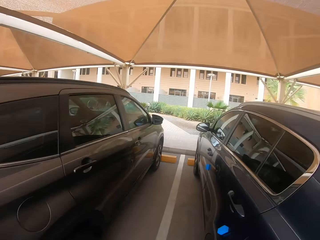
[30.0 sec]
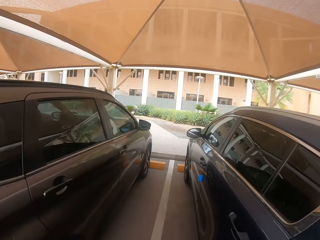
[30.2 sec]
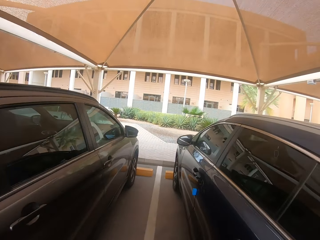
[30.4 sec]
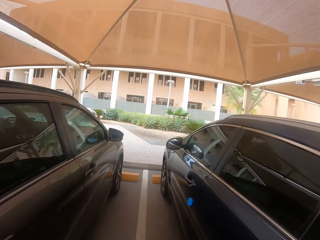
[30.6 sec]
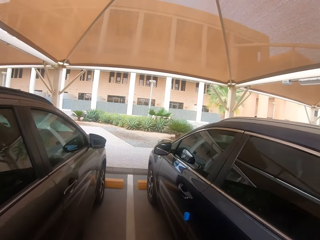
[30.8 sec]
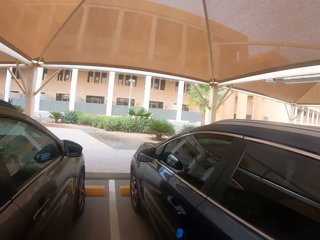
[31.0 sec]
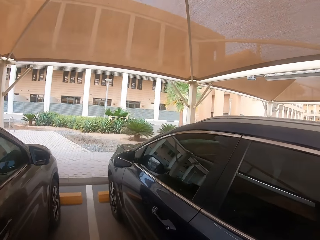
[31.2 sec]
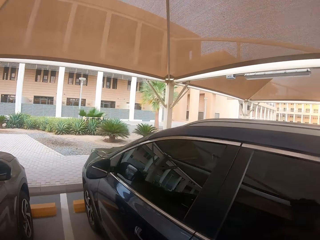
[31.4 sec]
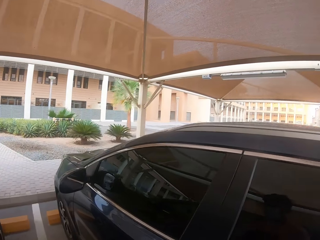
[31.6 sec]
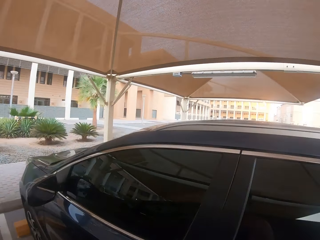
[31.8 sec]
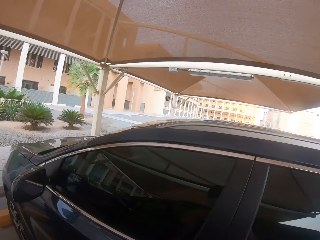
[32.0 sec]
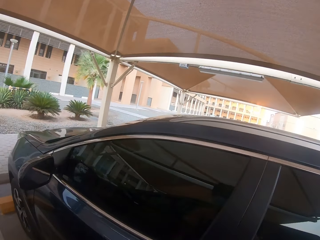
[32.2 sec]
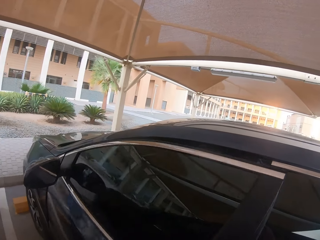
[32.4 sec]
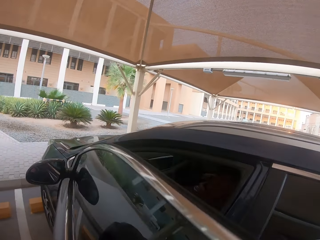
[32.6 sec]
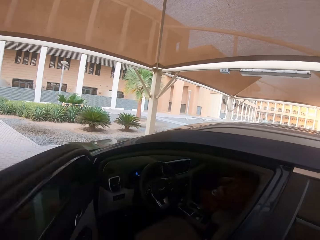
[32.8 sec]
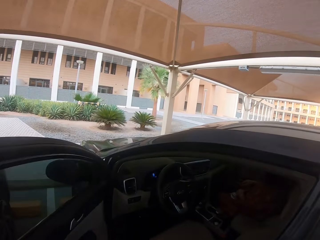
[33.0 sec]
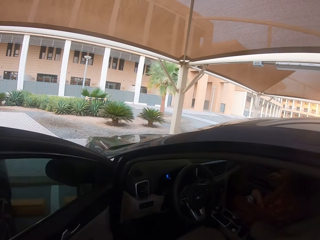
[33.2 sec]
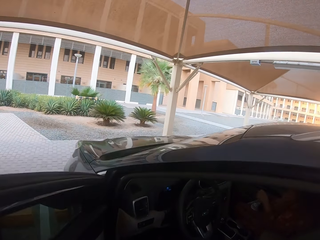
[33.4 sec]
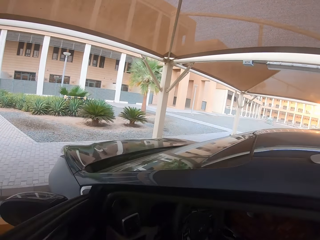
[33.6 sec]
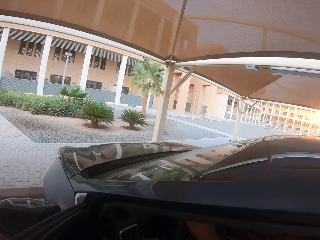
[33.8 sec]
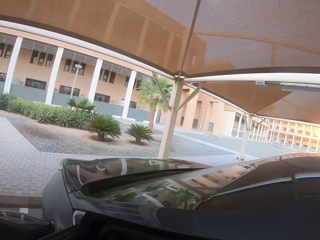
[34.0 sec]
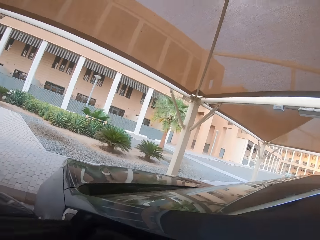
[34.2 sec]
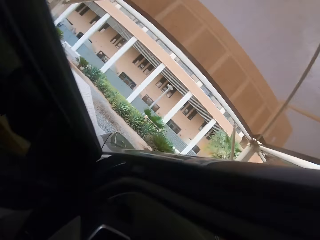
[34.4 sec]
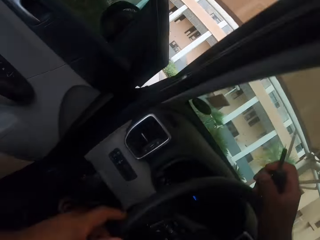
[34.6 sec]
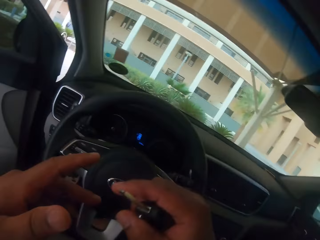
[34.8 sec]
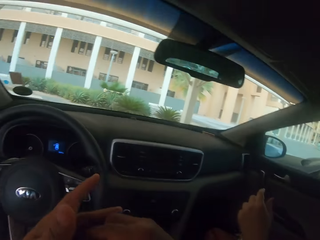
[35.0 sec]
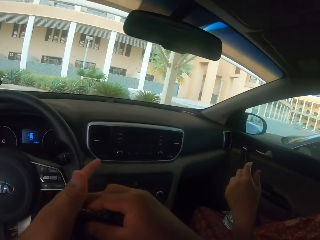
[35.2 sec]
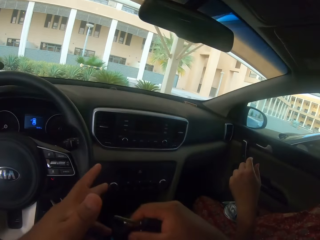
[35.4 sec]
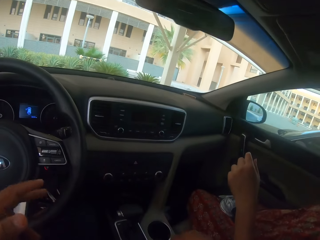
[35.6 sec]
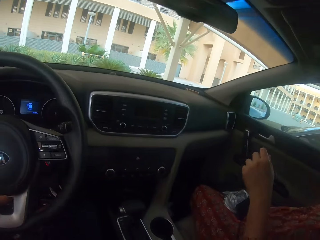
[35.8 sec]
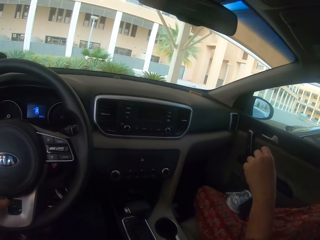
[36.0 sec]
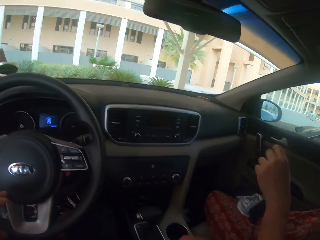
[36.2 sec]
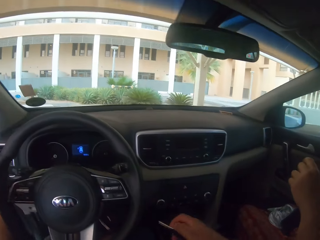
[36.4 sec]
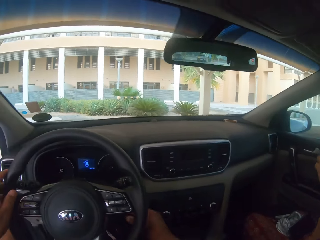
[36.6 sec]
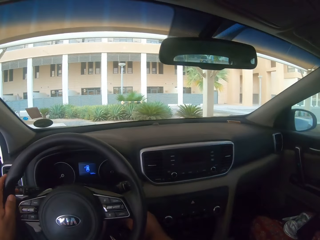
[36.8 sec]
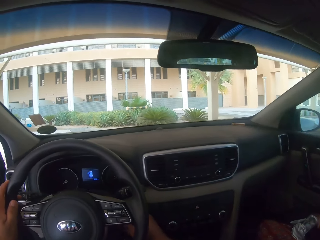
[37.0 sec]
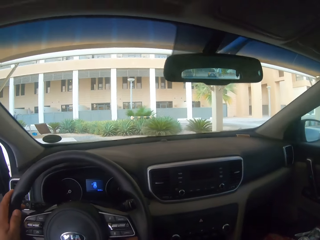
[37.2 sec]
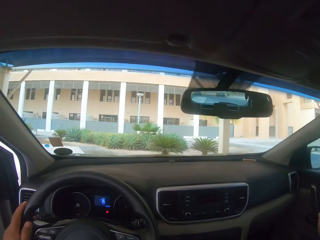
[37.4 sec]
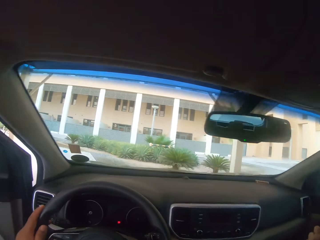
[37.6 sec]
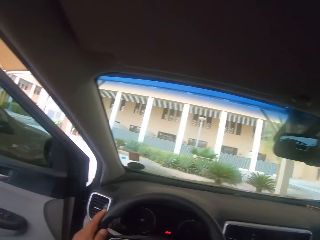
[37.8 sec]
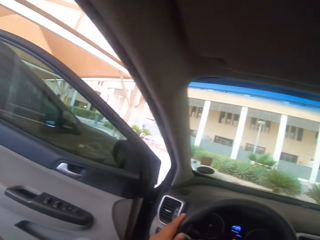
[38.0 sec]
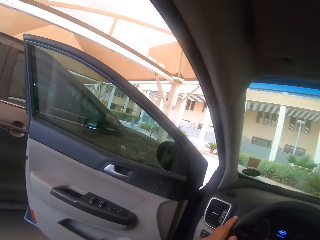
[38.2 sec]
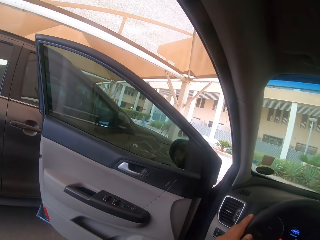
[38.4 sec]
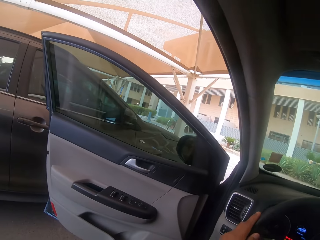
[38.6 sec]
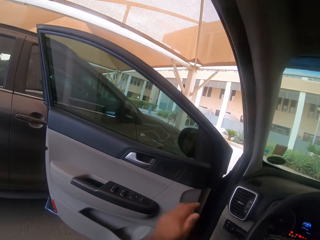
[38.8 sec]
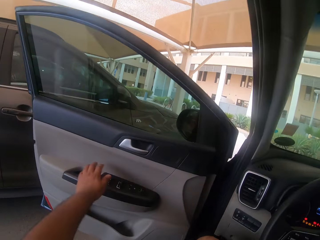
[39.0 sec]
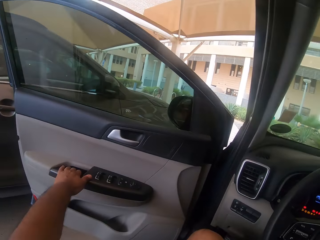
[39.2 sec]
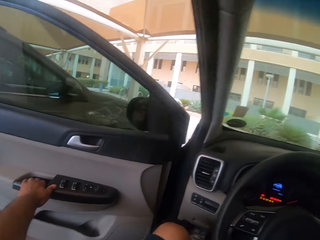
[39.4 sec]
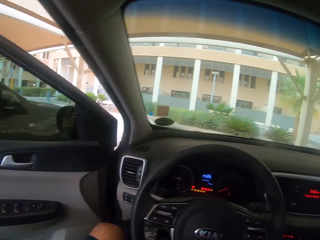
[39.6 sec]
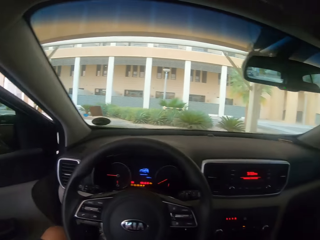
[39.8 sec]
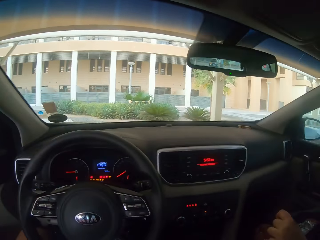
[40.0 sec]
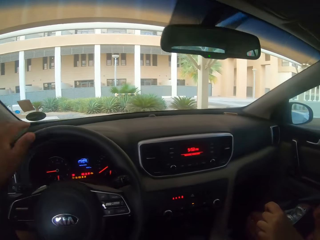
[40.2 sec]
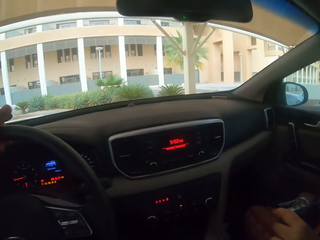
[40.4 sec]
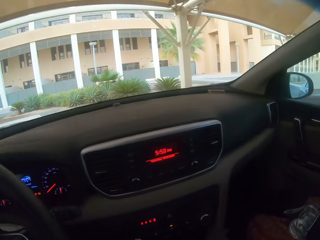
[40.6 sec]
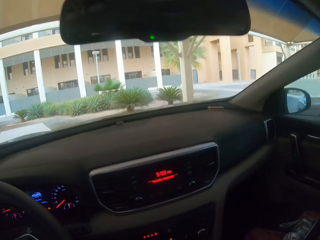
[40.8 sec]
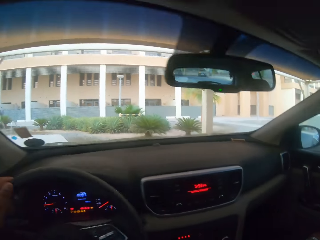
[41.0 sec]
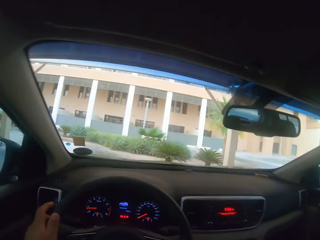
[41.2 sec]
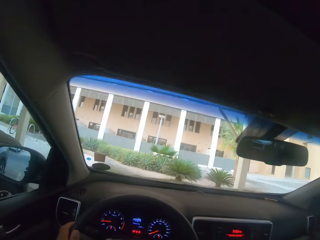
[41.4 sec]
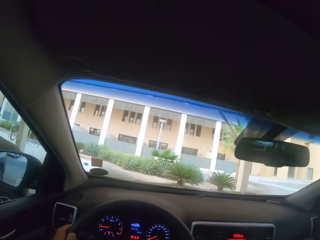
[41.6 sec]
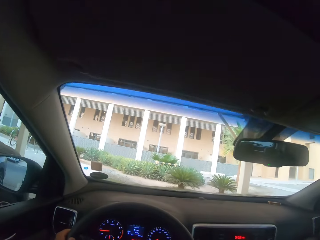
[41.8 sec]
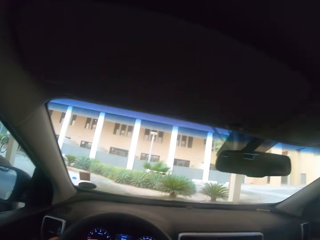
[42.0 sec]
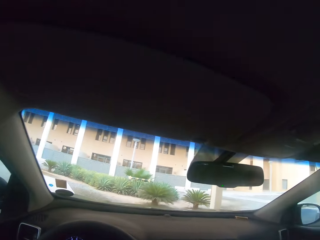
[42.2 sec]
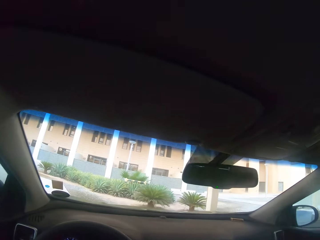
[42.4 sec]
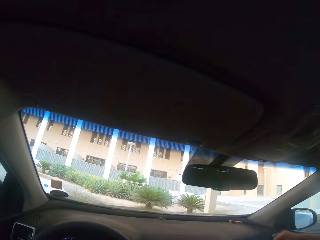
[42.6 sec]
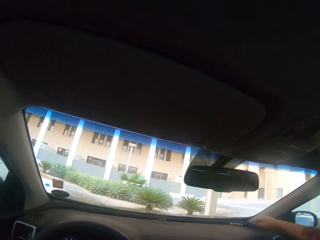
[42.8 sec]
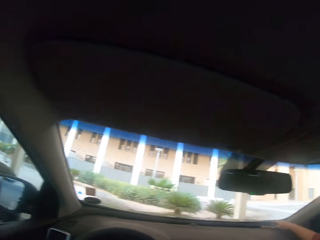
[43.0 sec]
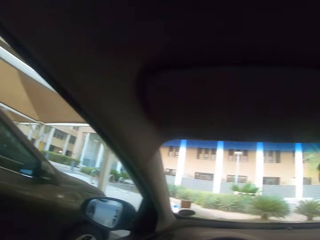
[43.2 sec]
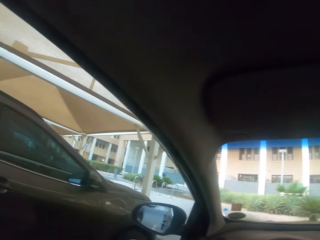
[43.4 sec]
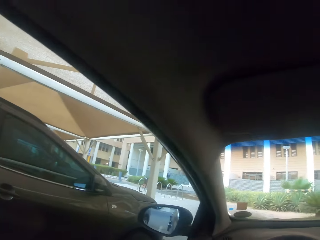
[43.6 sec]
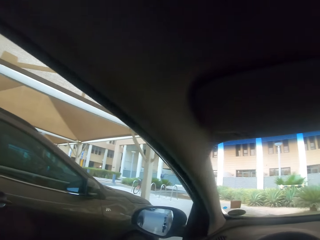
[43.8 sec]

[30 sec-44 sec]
The camera wearer walks towards the door of the car. They open the front door of the car on the driver's side. They get into the car. They ignite the car with the car key. They close the door of the car.

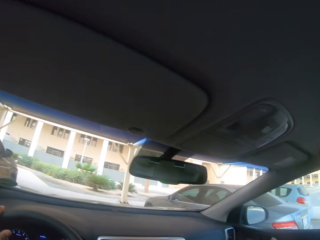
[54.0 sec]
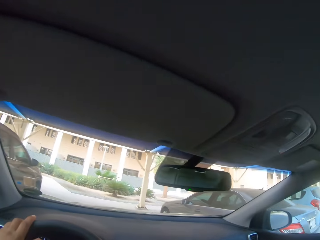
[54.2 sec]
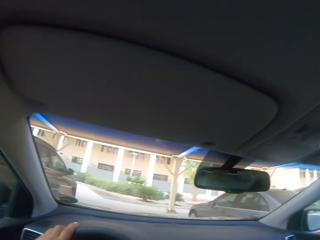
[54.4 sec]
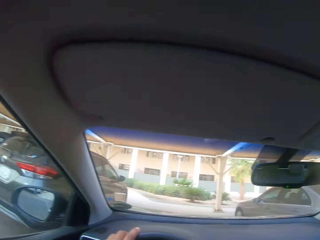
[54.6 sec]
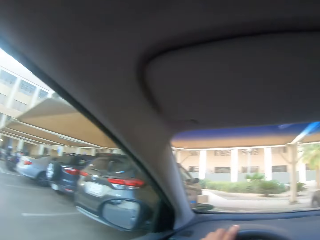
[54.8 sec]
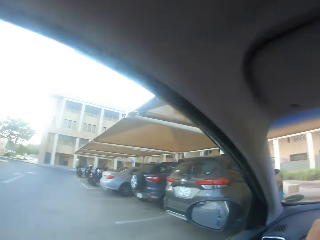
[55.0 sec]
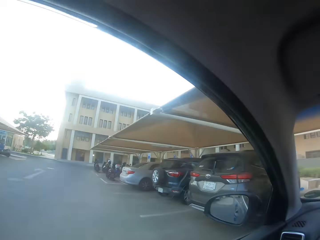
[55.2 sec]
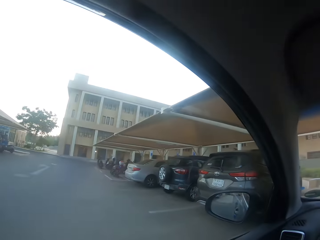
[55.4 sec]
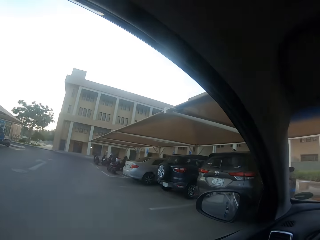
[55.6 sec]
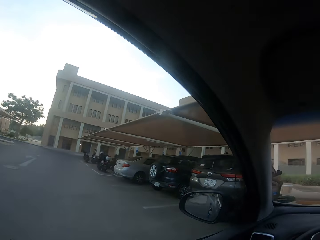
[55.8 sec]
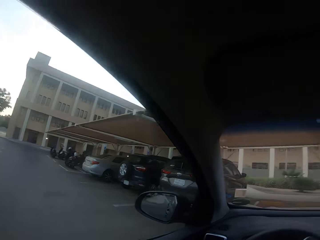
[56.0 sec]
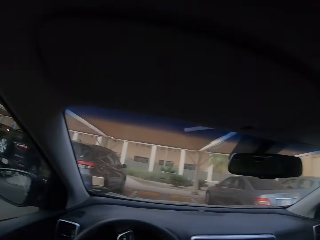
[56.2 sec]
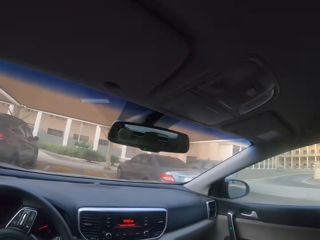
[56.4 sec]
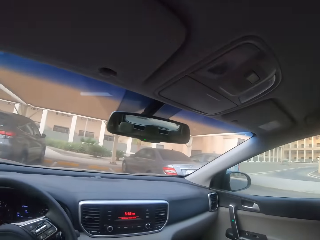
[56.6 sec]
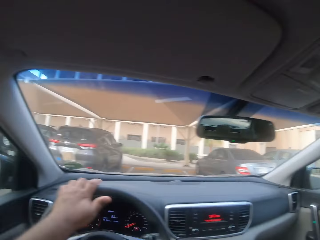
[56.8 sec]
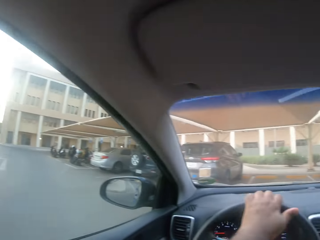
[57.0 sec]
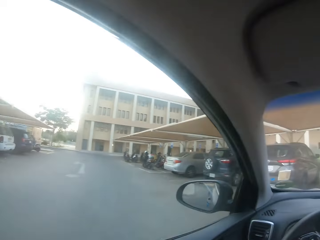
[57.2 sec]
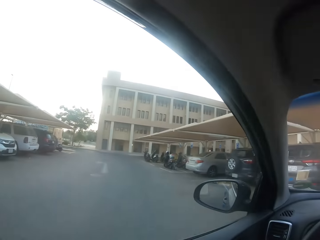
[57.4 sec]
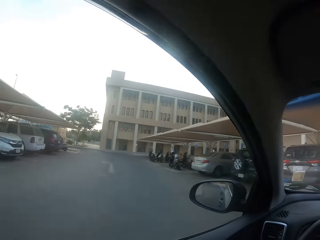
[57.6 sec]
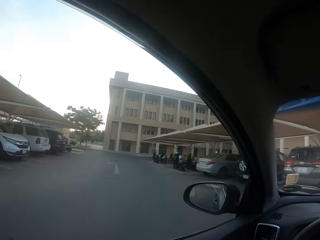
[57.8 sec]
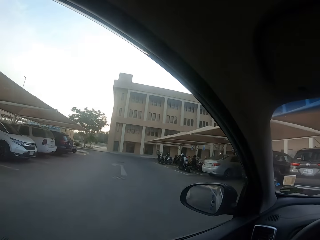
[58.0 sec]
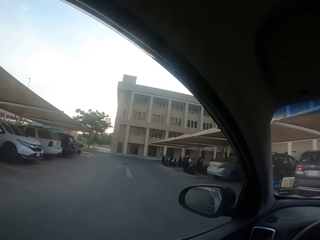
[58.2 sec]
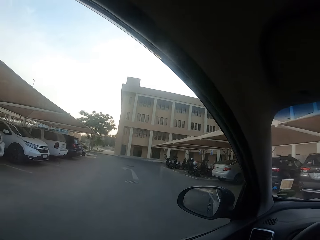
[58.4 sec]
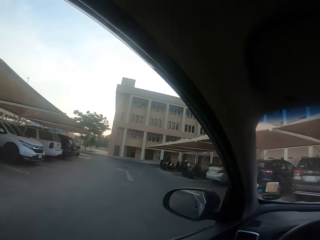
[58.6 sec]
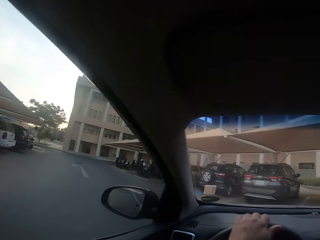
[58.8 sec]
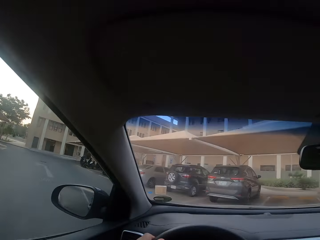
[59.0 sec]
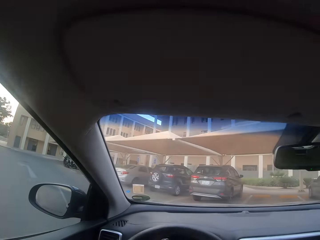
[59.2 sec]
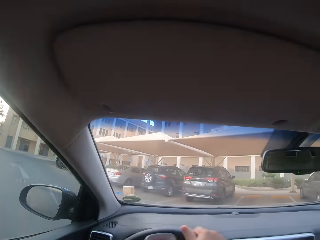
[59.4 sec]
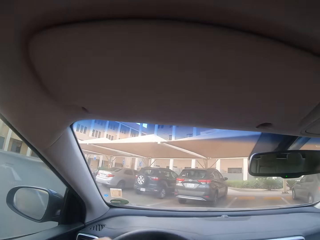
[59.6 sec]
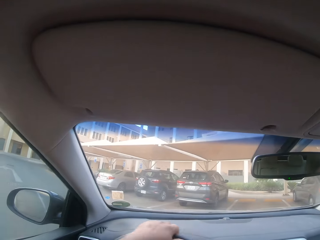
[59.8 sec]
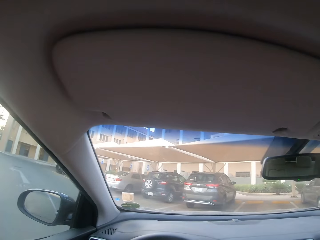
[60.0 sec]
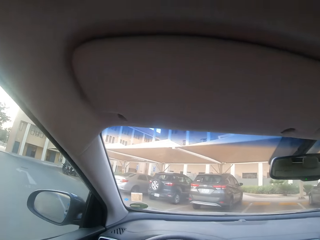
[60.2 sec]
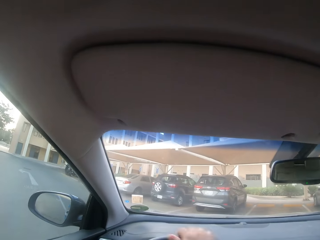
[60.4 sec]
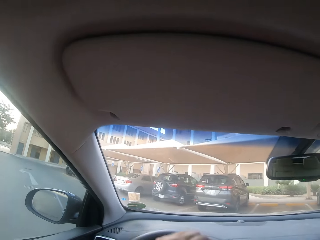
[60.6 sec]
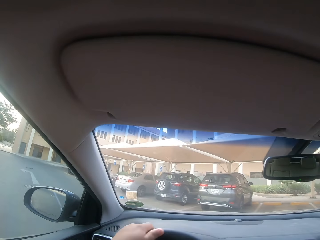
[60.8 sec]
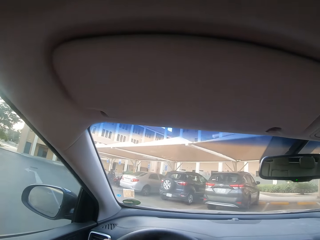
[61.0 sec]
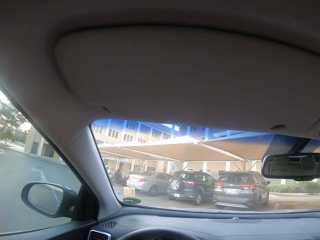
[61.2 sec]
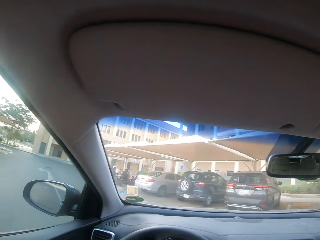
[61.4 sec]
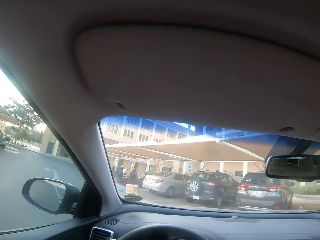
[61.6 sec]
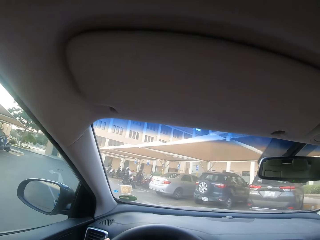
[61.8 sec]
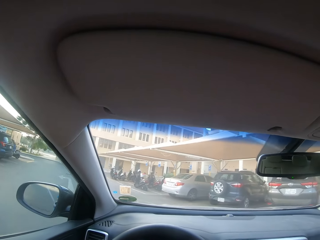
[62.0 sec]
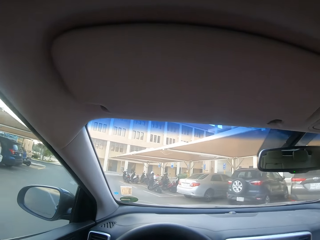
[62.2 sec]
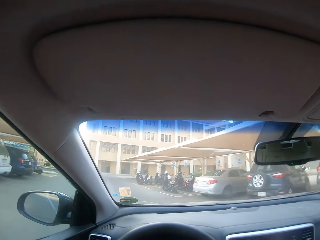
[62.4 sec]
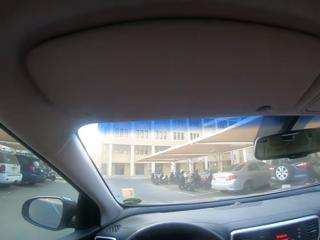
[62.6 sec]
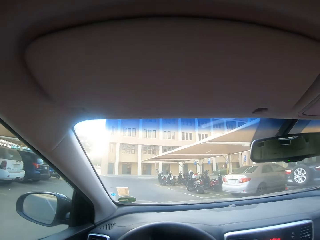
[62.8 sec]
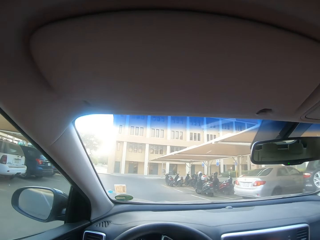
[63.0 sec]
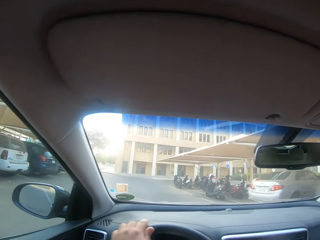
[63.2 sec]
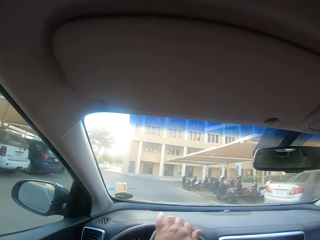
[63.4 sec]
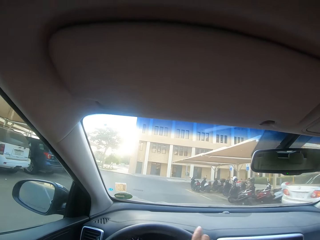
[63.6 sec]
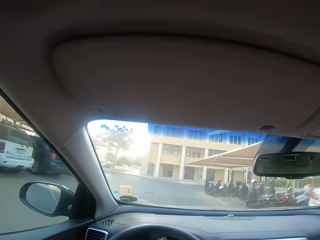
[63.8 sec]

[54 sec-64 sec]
The camera wearer reverses the car from the parking space.
